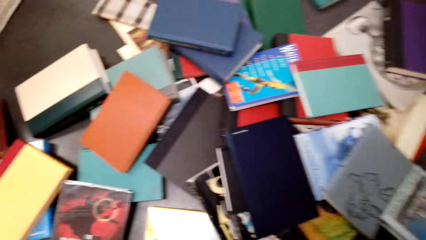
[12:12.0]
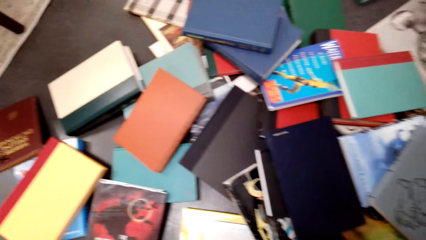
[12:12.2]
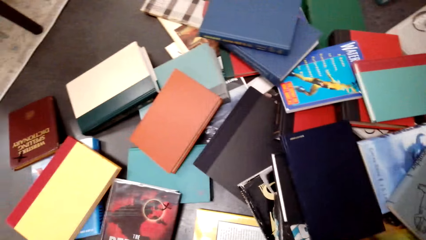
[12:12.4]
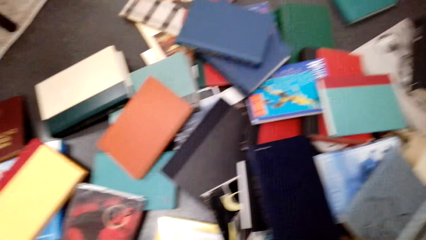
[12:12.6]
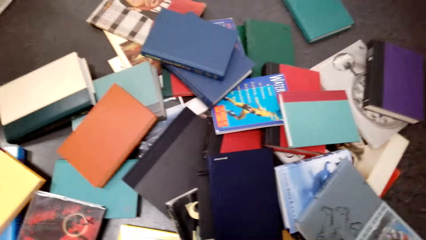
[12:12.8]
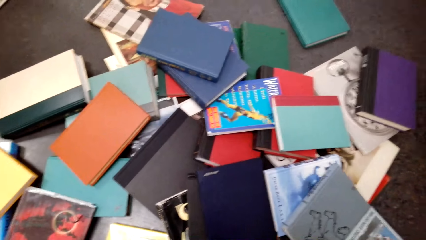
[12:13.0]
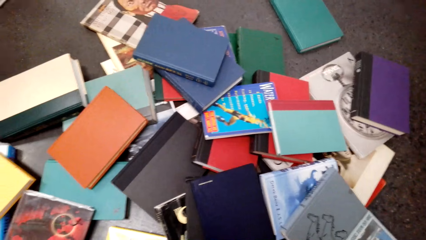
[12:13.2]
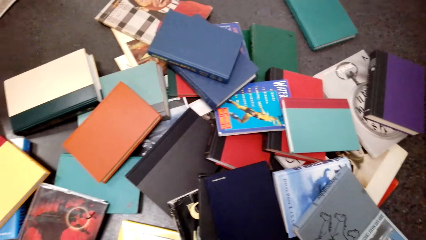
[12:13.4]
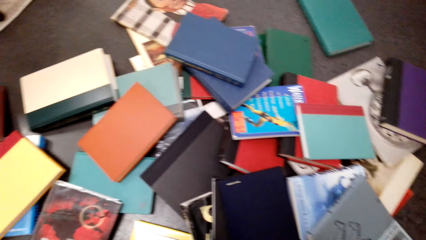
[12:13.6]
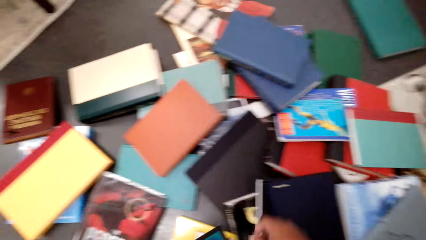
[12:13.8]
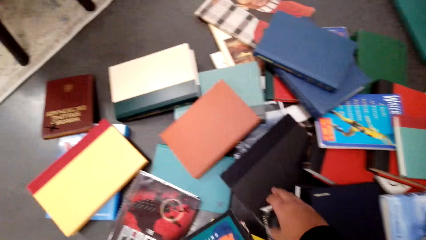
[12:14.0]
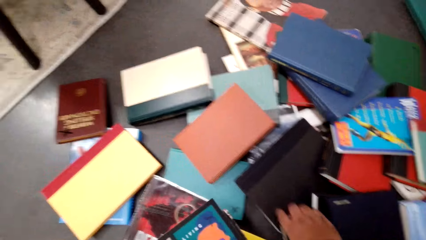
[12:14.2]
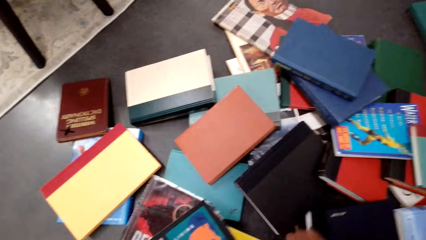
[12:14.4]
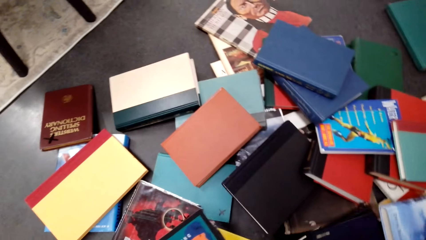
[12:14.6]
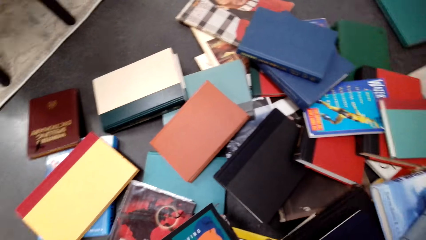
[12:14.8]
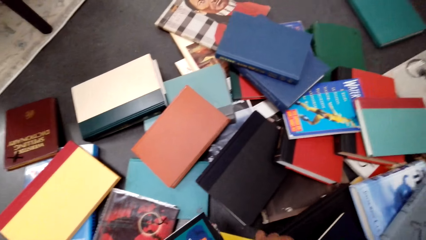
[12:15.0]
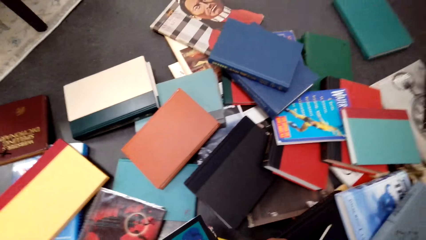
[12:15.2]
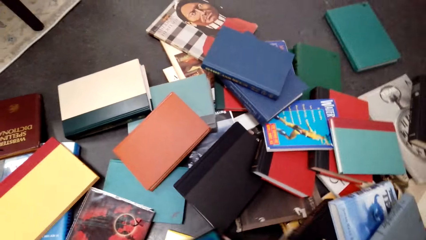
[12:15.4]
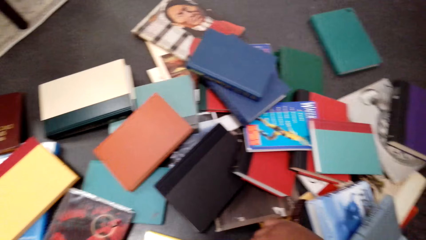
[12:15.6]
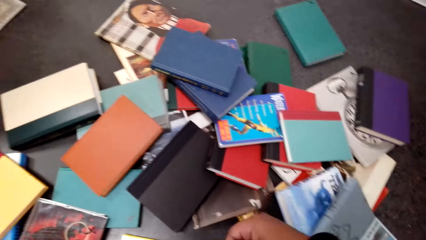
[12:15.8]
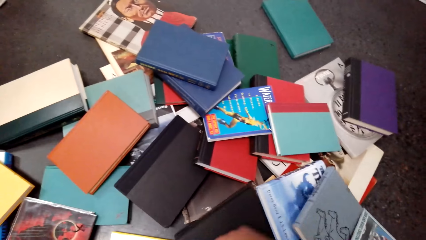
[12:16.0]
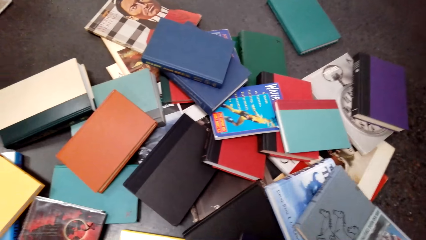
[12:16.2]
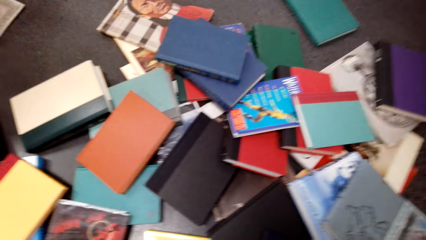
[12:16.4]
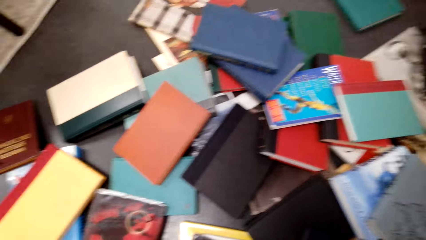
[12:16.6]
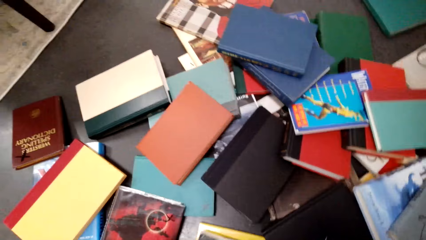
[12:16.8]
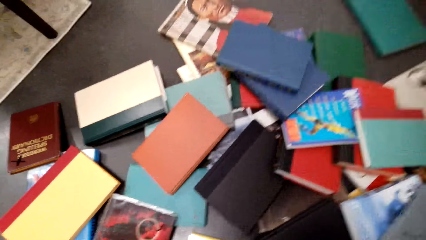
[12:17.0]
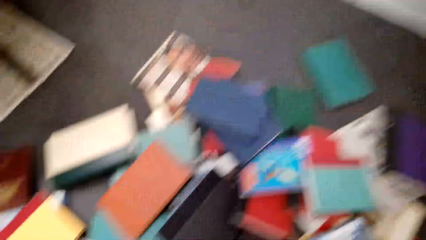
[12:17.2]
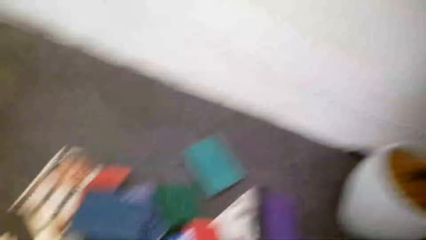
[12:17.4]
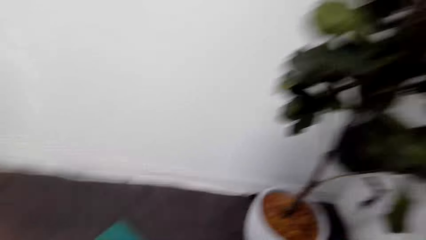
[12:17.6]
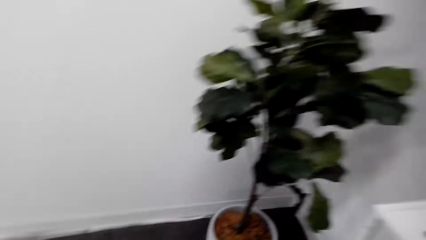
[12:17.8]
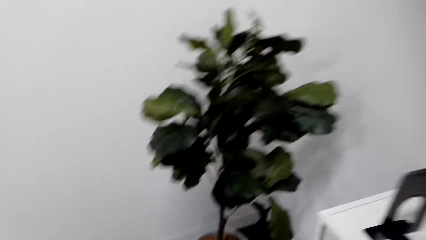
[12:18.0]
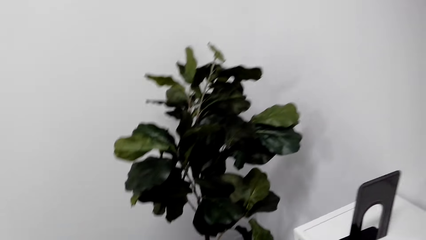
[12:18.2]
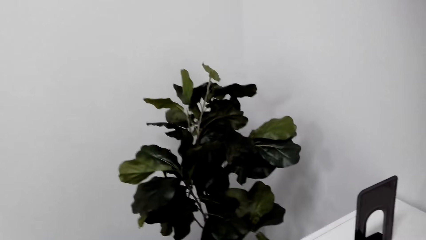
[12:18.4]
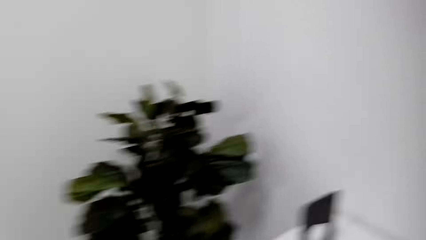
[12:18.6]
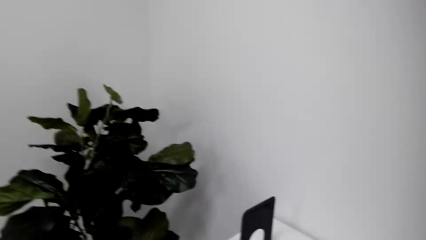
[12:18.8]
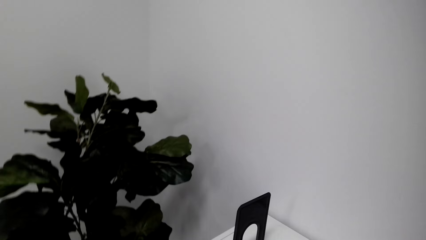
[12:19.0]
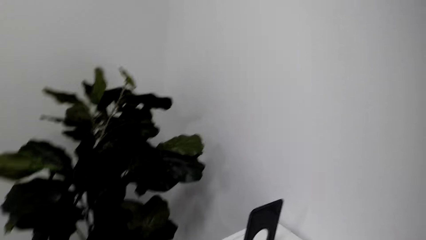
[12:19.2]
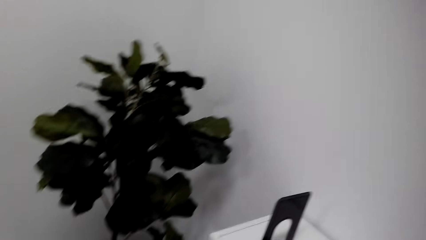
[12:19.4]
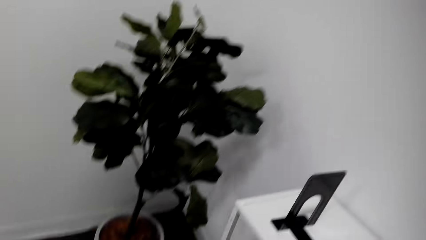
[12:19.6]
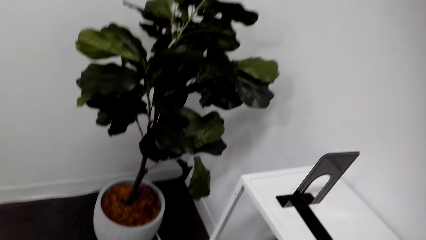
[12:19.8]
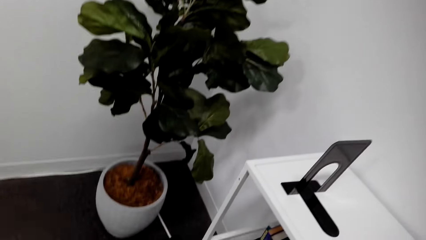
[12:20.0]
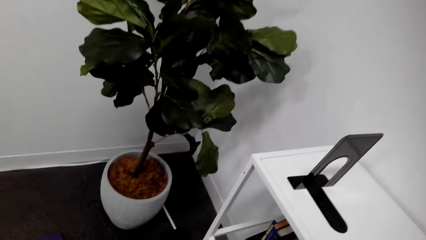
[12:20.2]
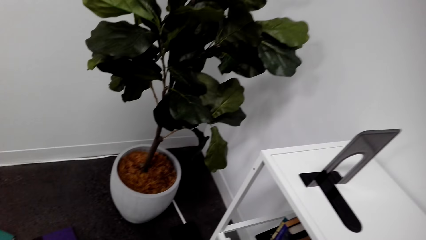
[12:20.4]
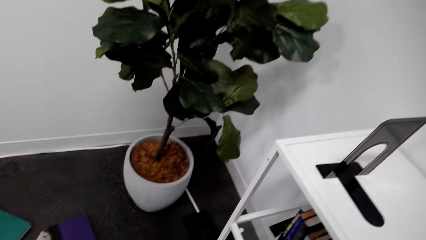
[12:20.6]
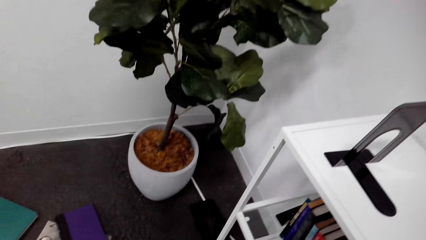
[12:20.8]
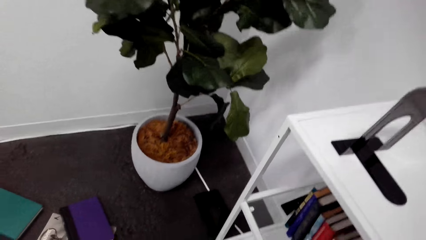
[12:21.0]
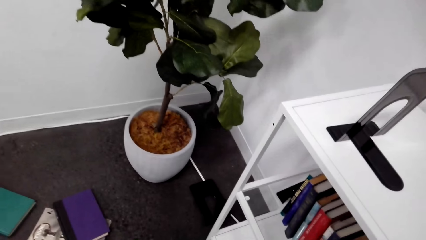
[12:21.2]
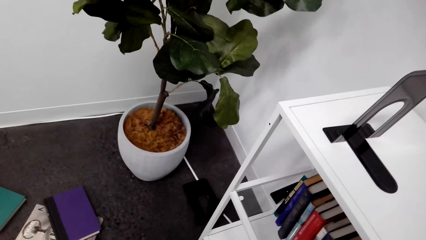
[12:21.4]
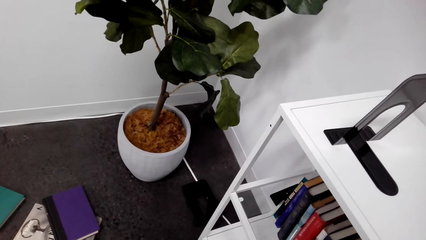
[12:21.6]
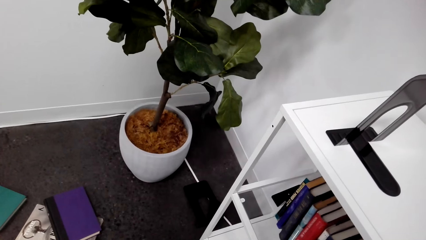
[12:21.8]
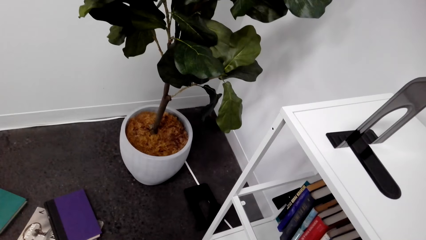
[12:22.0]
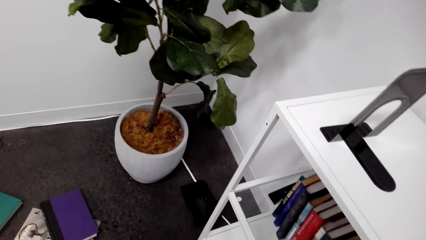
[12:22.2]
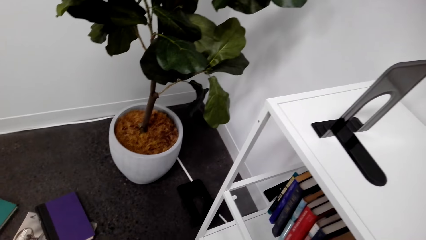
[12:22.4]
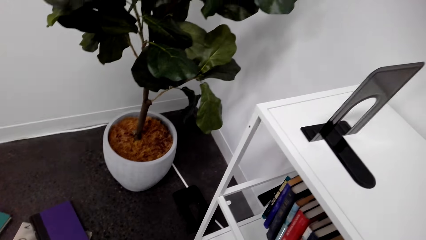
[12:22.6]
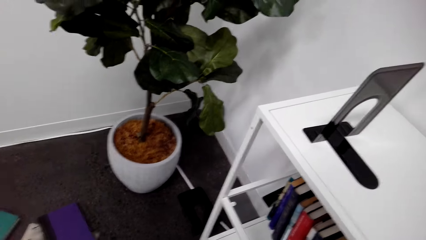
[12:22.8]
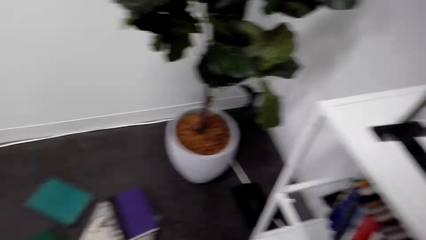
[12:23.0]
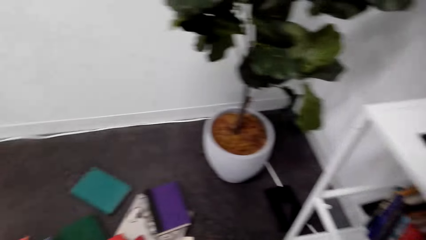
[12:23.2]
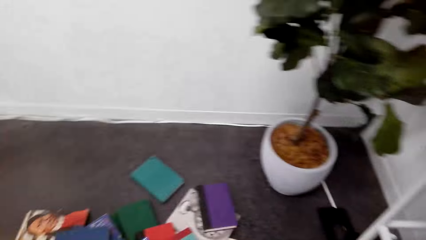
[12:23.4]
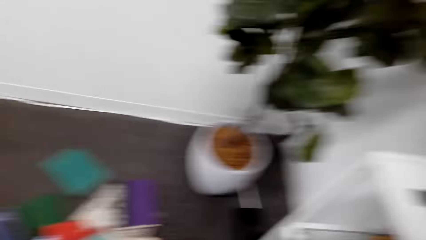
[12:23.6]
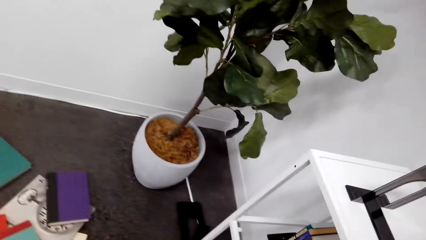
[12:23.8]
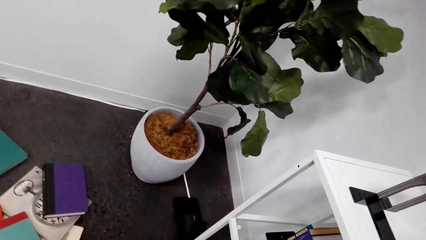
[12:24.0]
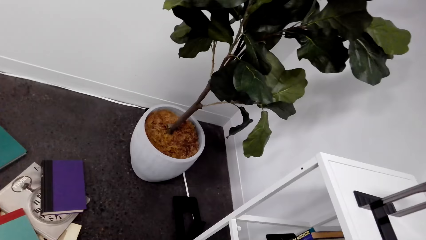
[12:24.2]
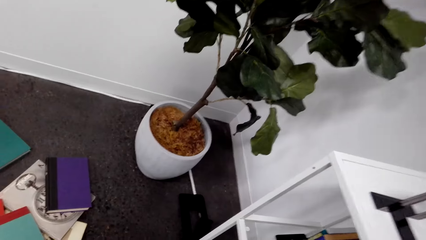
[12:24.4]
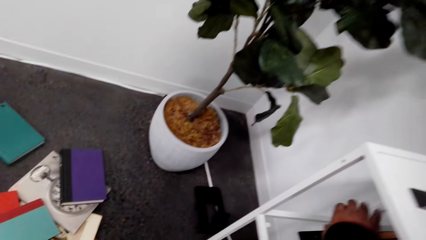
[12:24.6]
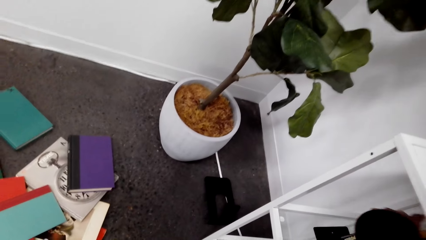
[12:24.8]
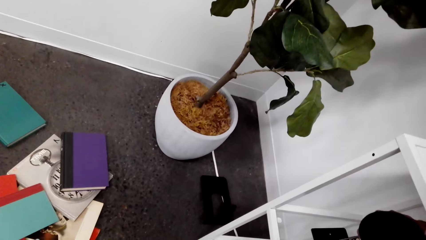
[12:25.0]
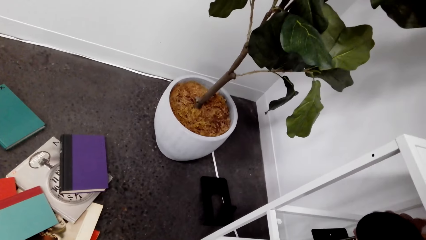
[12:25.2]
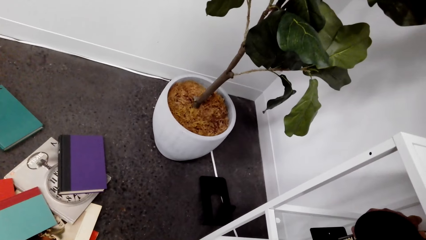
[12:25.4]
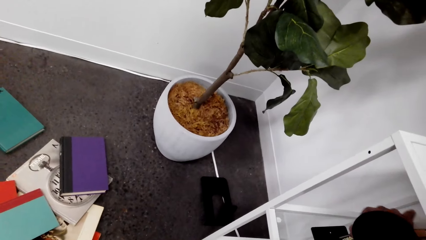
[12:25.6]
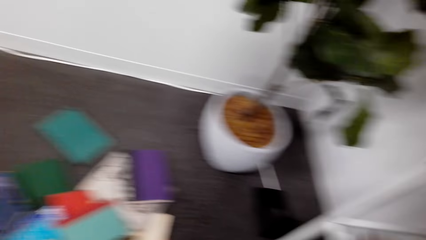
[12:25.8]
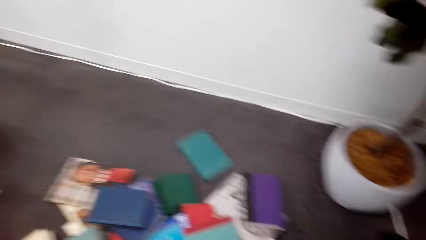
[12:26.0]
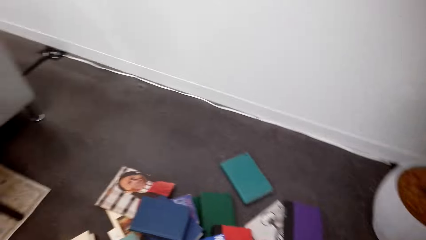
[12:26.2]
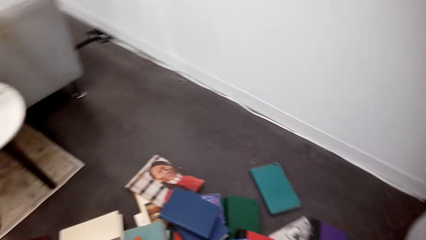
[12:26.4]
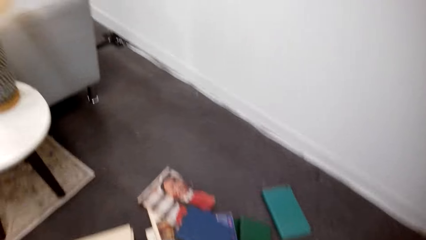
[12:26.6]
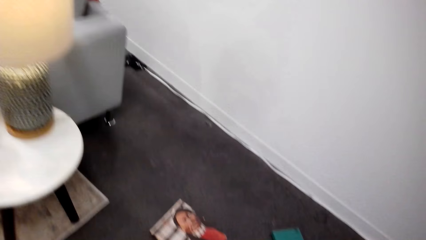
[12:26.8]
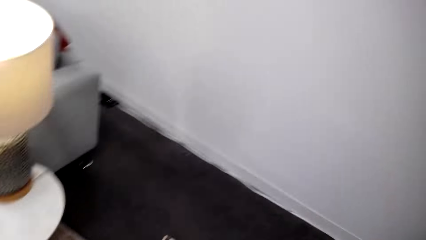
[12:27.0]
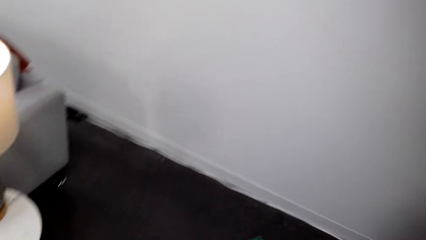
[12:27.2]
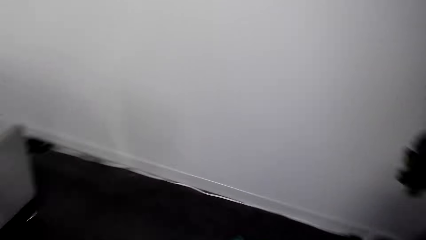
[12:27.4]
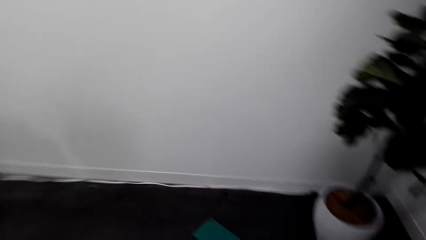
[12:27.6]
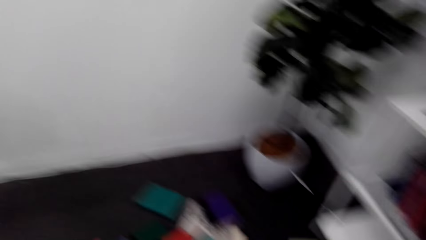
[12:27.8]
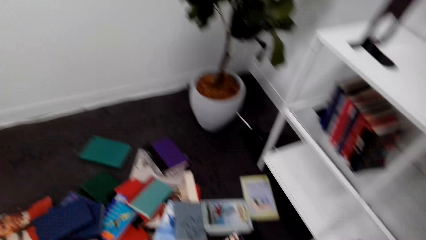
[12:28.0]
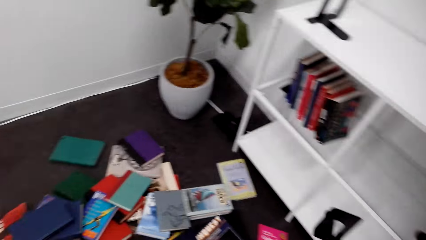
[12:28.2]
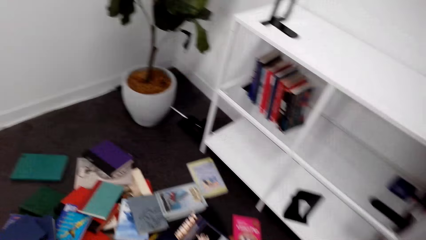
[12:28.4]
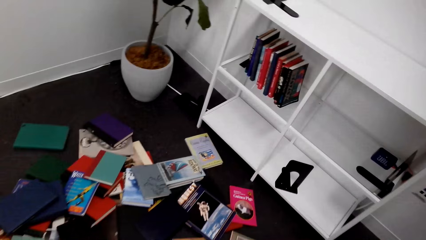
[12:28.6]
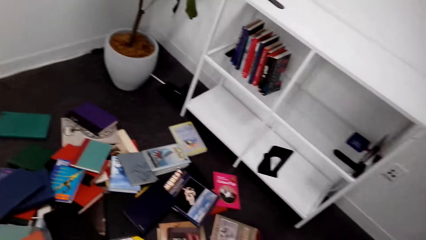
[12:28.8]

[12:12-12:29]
The camera wearer looks around the house. They place the book on a book holder. They move the book holder. They look around the floor.
